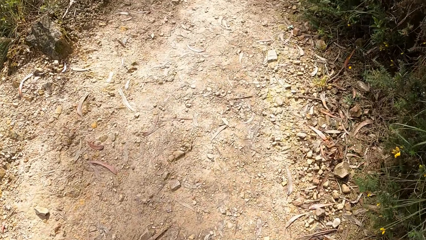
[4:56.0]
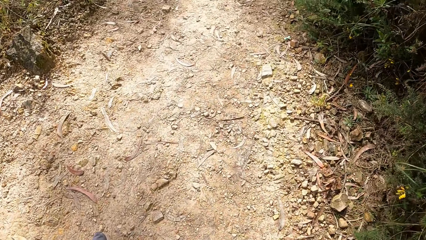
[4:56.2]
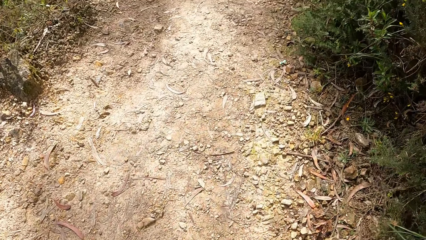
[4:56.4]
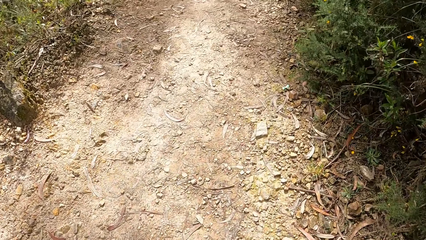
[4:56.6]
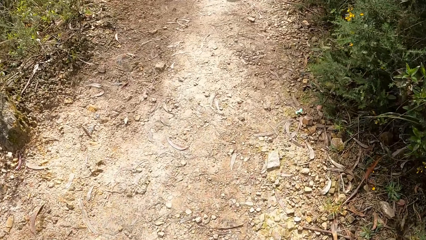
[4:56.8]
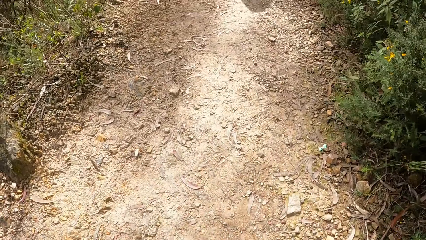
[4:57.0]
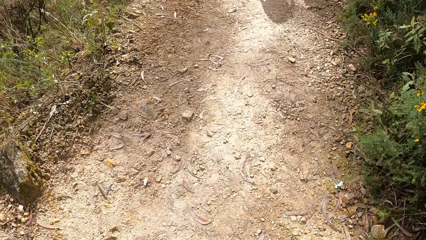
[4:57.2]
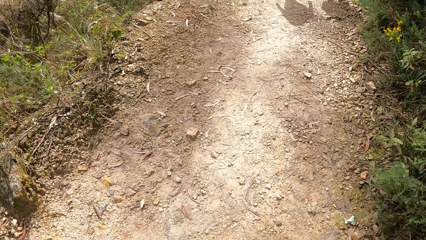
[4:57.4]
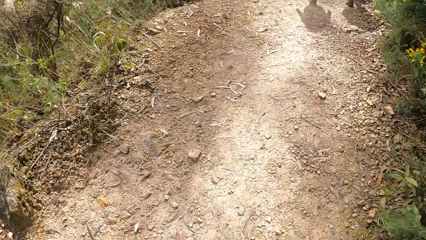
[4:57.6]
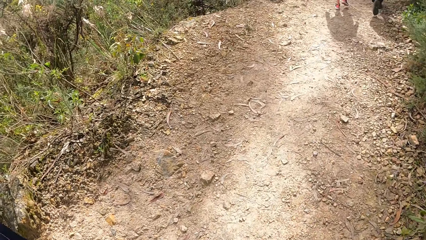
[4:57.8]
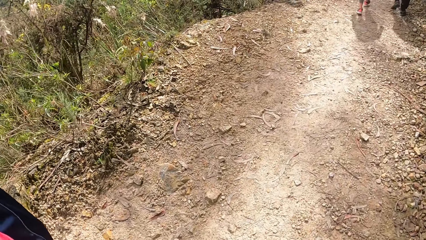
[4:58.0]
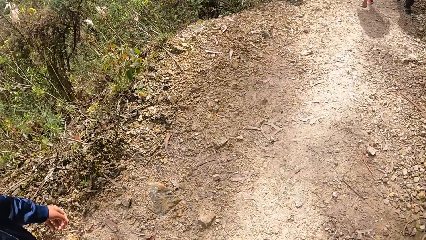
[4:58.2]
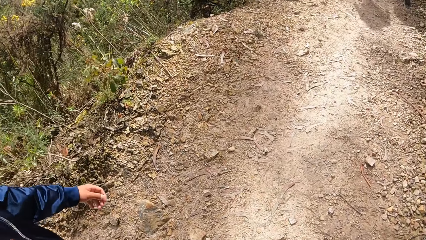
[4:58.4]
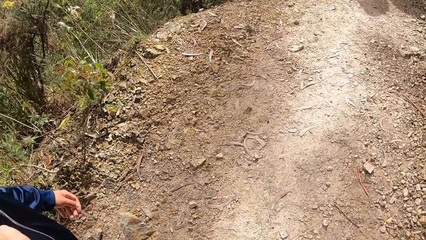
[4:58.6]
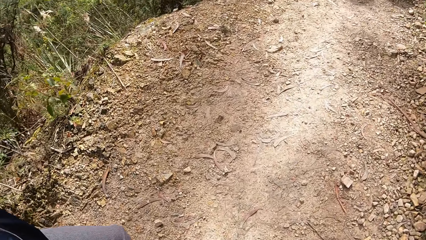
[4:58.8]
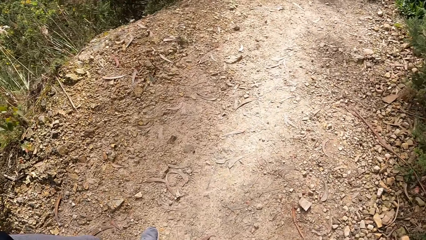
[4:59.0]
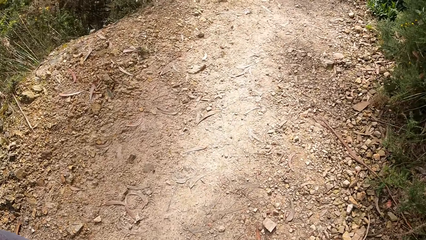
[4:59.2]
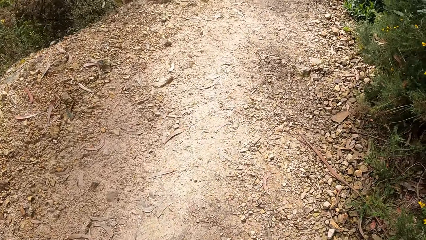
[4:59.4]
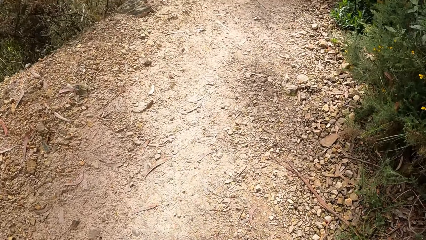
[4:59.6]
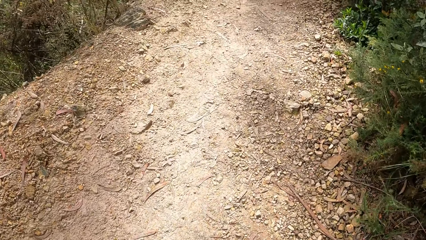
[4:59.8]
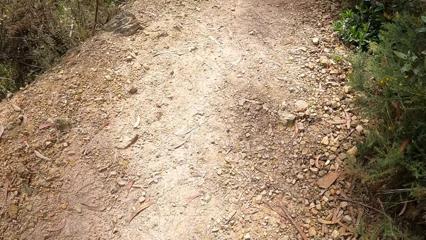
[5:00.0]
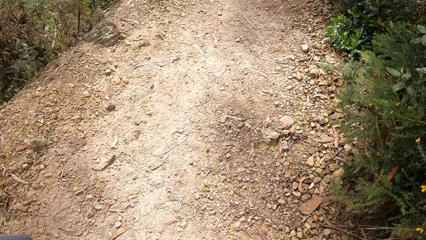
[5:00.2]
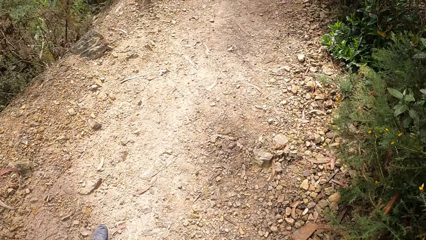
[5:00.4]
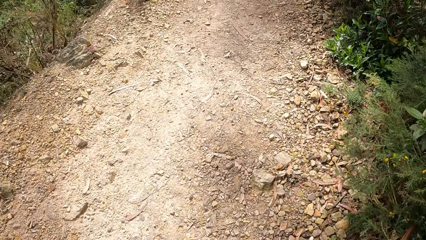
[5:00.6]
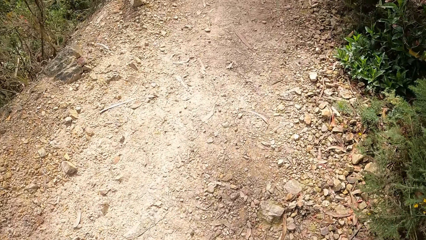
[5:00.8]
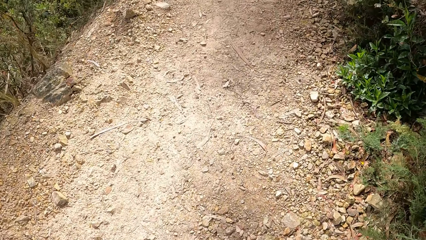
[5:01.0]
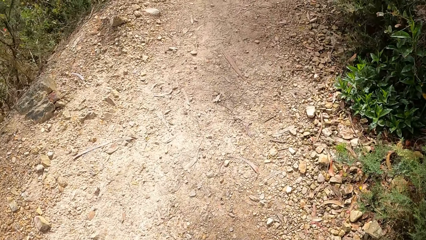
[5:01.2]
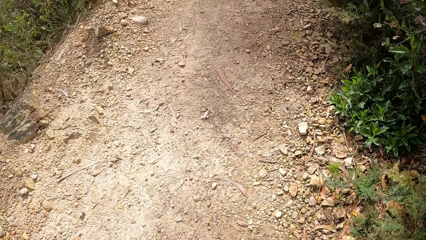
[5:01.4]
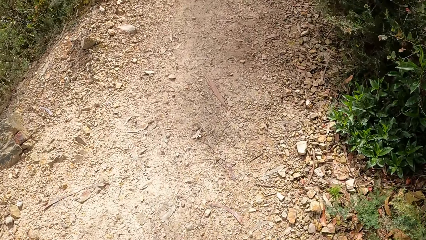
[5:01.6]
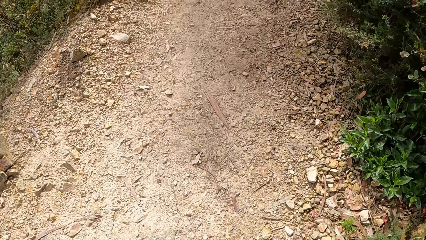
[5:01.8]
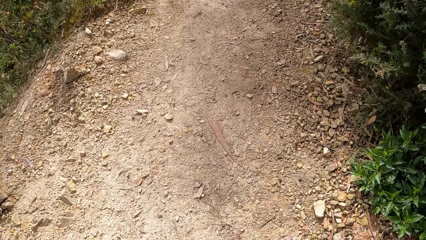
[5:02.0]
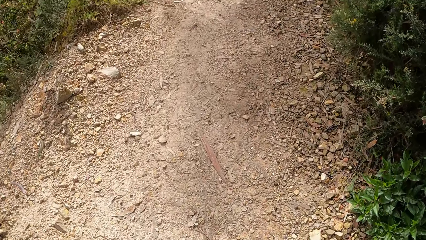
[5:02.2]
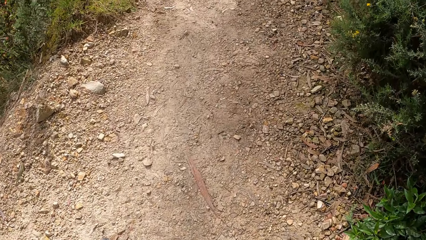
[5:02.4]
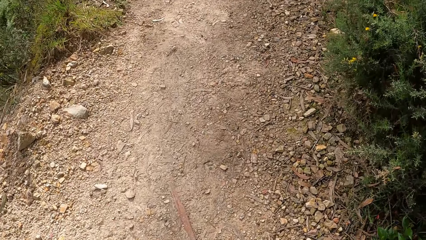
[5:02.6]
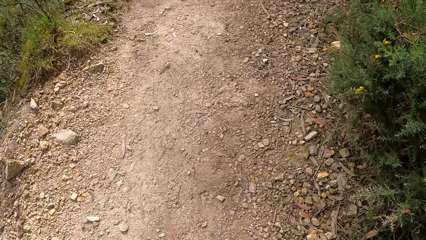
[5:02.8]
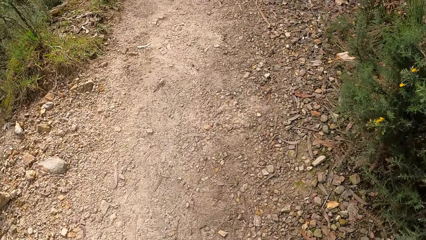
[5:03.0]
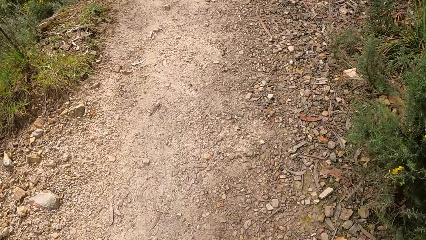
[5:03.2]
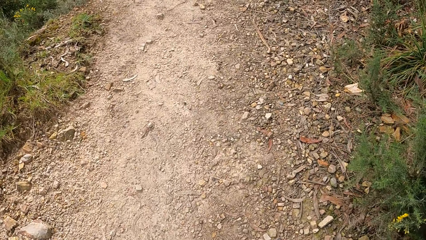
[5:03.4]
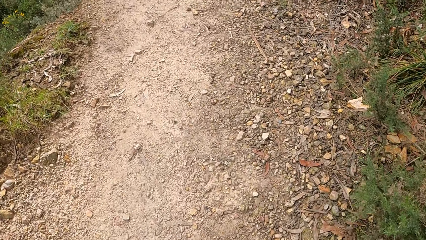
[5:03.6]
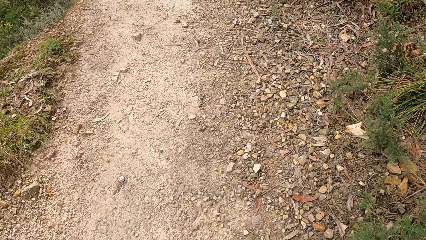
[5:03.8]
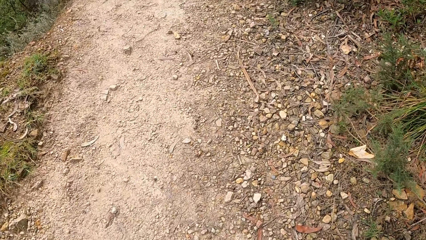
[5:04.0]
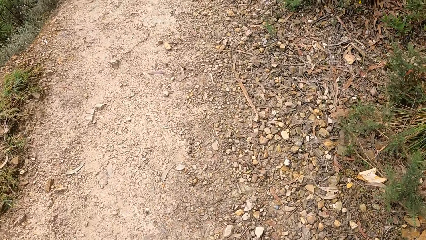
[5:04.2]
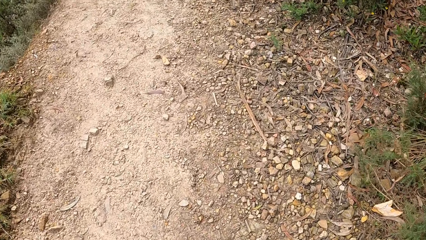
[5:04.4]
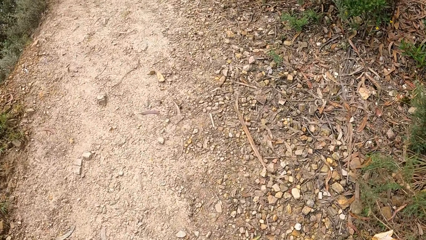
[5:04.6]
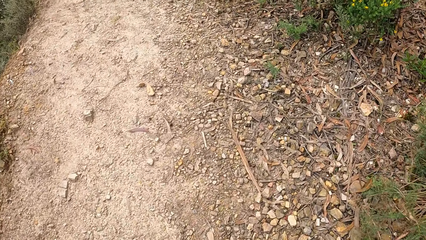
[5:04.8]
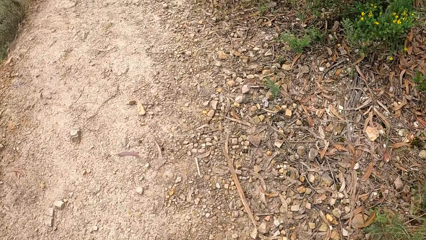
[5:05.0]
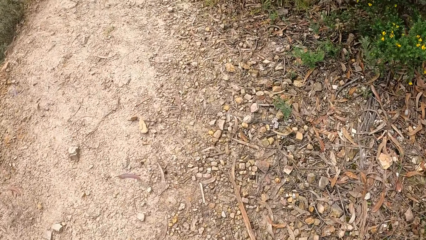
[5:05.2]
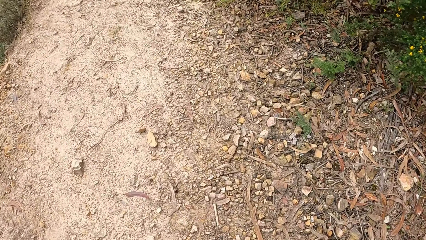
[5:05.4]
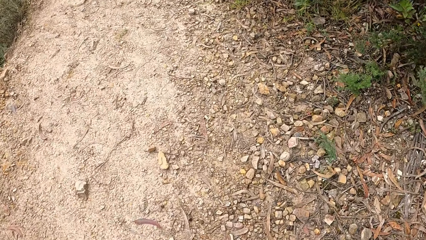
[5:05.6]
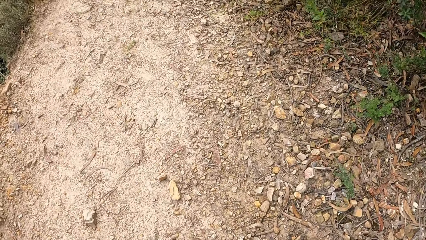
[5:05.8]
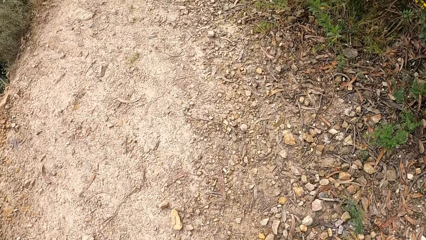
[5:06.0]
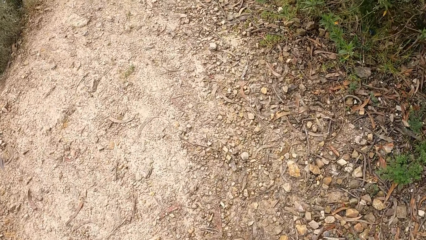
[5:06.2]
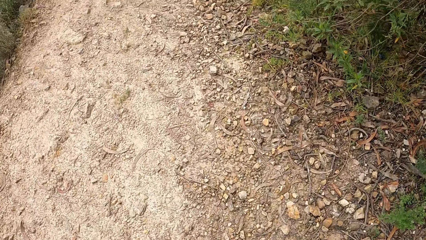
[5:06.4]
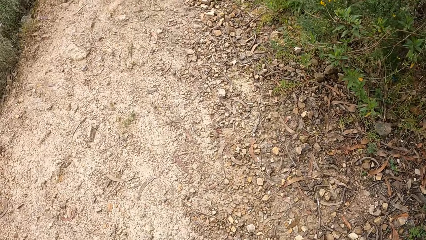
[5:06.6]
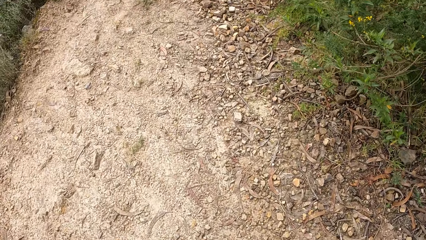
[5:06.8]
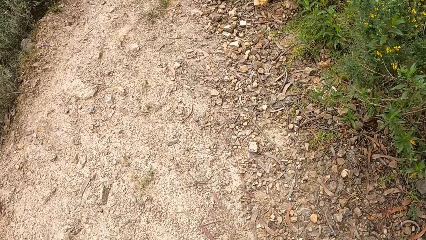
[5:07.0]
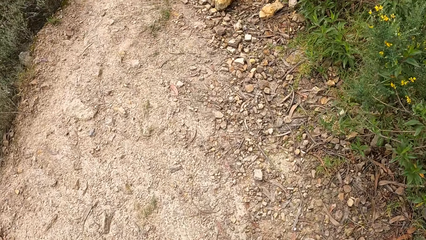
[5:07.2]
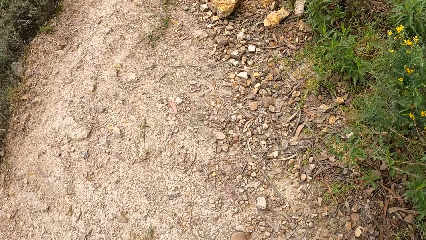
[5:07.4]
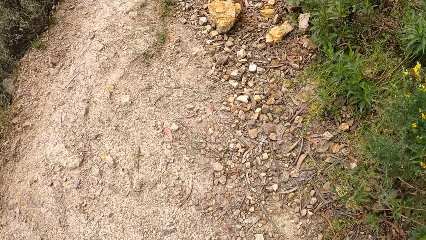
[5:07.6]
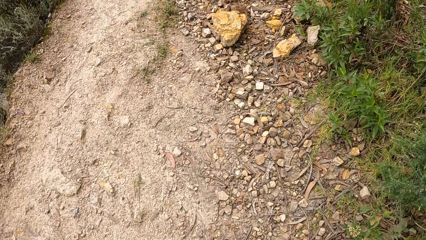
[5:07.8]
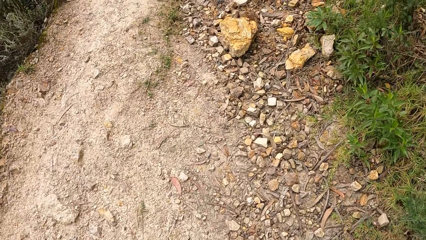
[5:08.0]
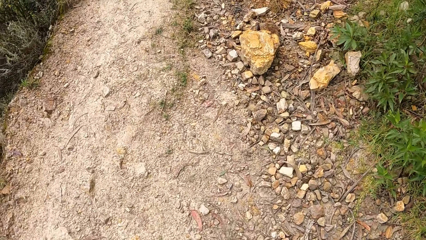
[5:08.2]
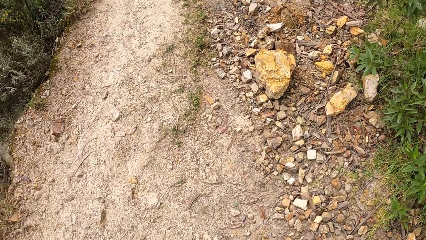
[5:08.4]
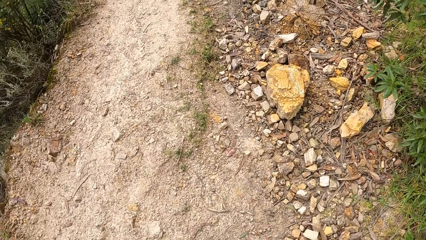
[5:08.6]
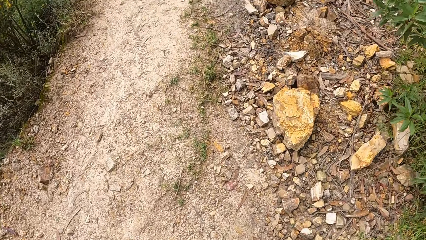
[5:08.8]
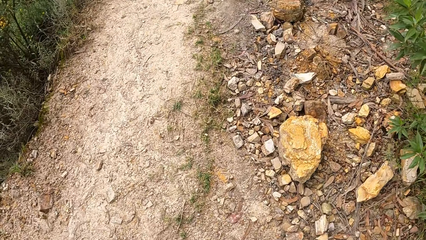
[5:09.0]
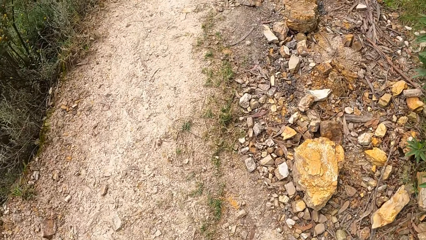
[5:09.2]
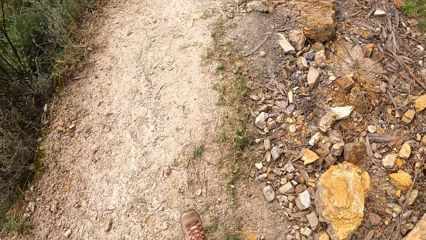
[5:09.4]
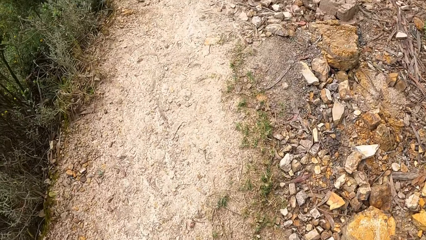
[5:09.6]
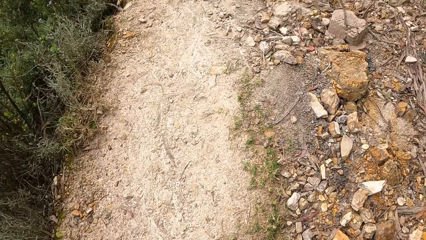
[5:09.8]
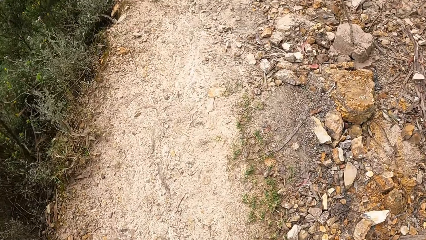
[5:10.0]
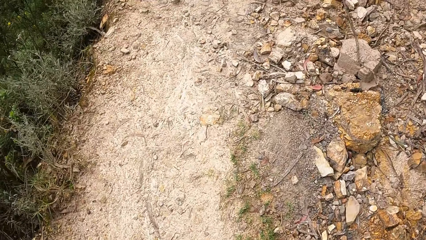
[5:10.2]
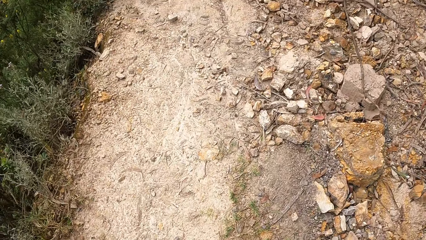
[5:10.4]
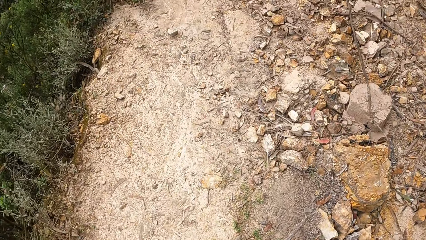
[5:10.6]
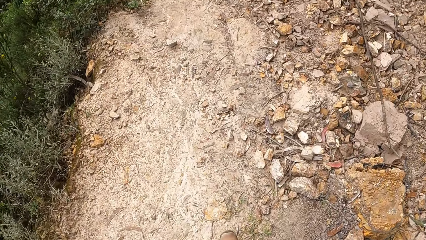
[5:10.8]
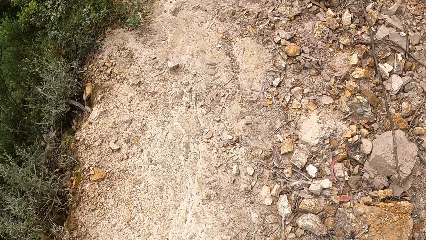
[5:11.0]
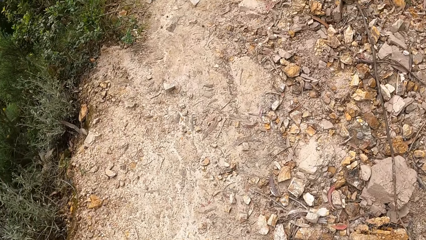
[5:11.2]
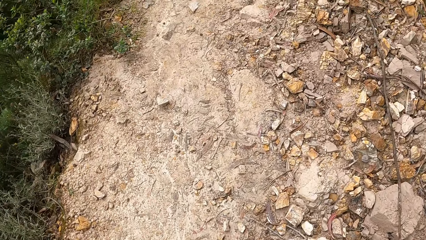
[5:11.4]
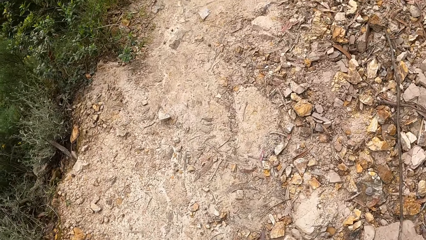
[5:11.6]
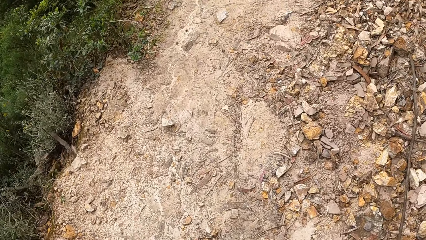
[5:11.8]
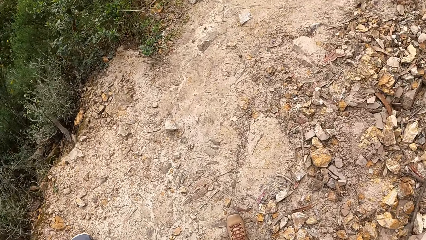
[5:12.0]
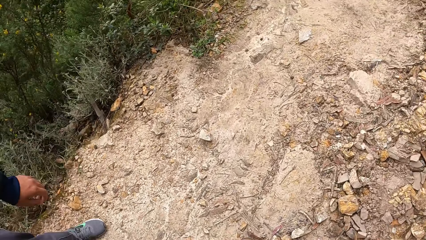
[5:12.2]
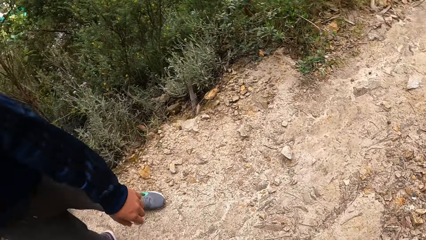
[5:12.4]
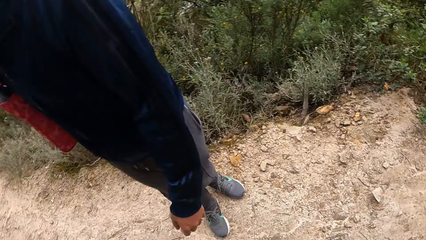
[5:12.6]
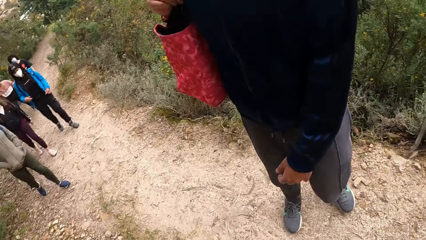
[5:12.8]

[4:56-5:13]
A woman walks. The camera wearer walks.
